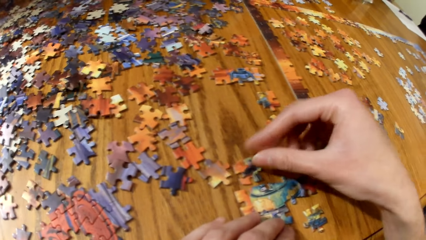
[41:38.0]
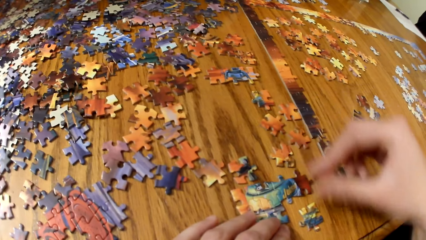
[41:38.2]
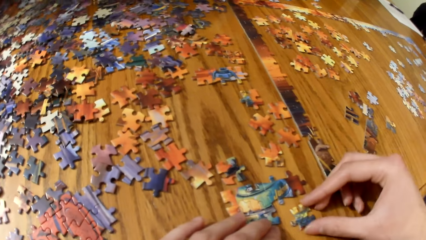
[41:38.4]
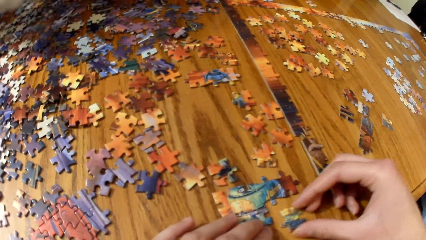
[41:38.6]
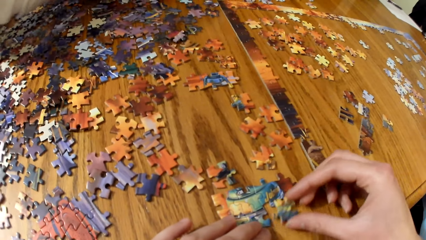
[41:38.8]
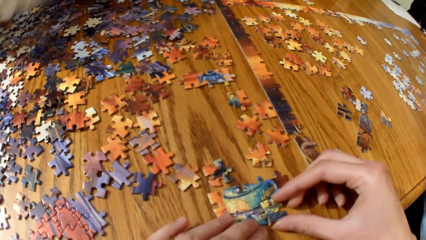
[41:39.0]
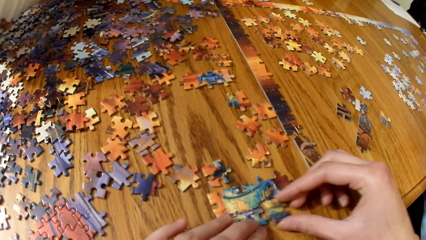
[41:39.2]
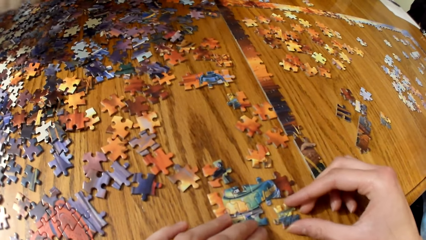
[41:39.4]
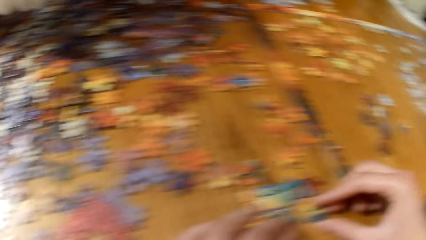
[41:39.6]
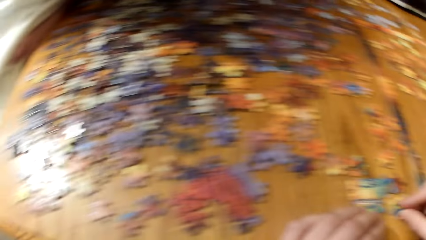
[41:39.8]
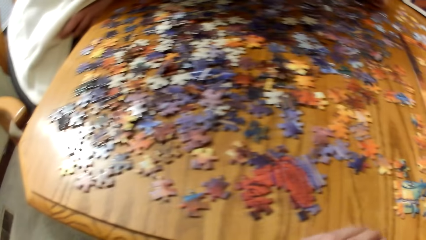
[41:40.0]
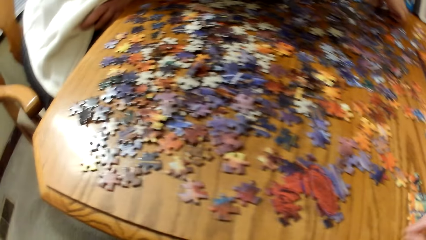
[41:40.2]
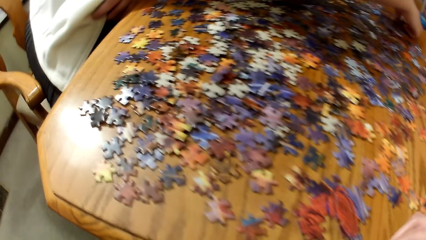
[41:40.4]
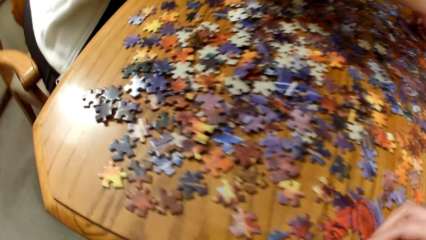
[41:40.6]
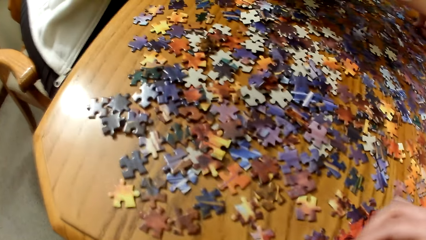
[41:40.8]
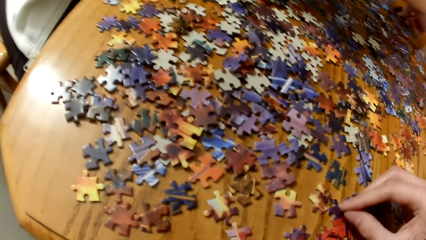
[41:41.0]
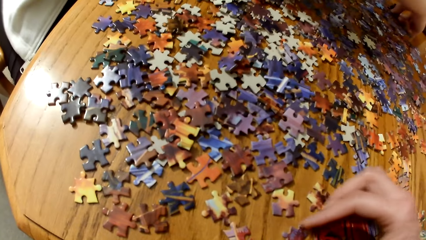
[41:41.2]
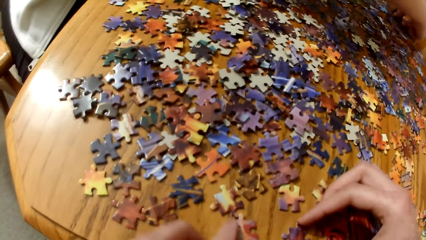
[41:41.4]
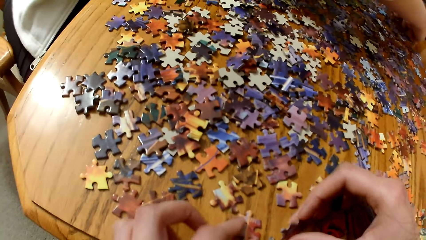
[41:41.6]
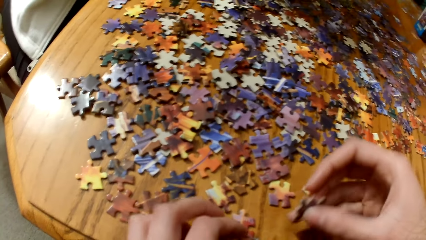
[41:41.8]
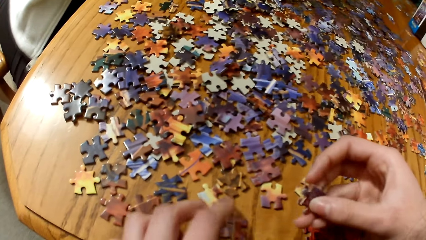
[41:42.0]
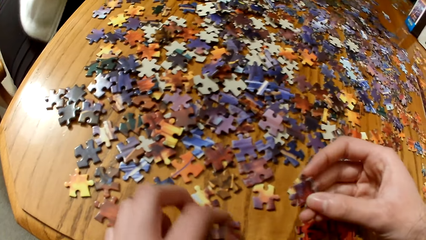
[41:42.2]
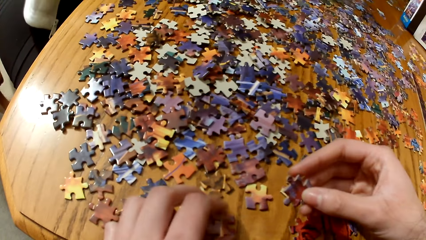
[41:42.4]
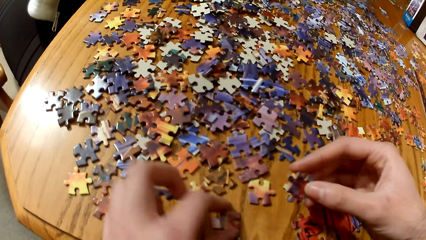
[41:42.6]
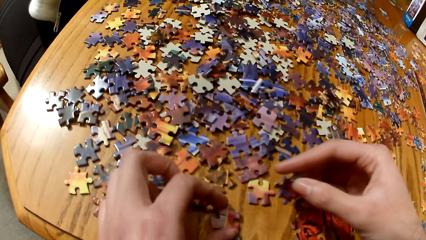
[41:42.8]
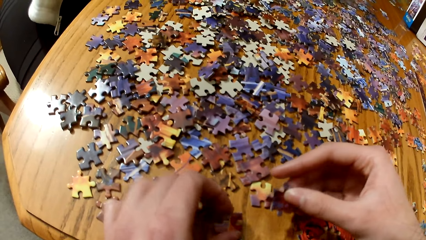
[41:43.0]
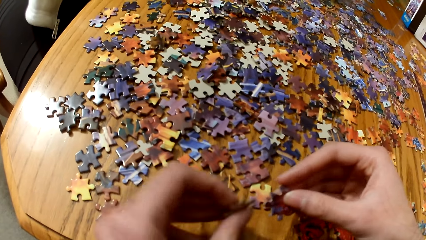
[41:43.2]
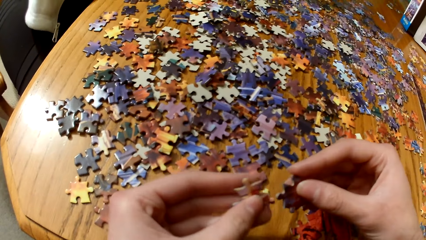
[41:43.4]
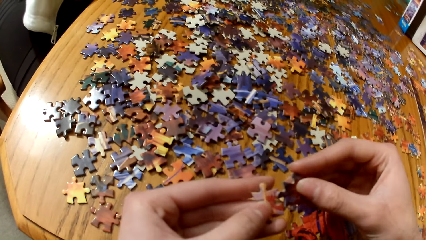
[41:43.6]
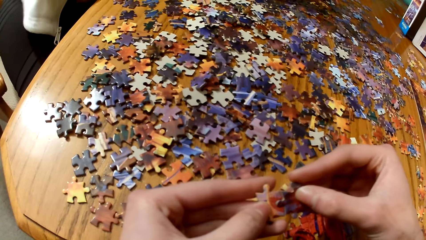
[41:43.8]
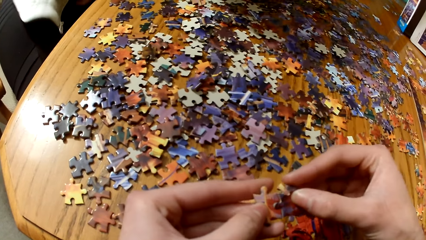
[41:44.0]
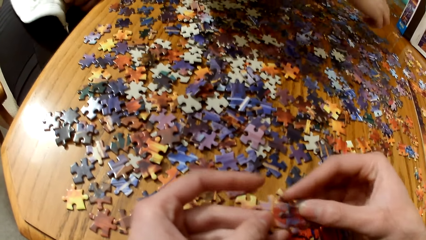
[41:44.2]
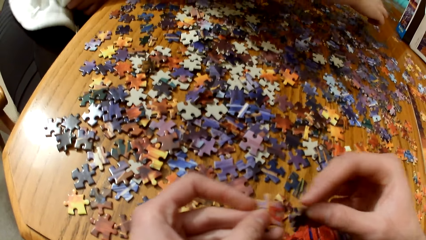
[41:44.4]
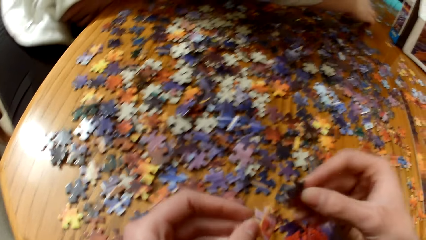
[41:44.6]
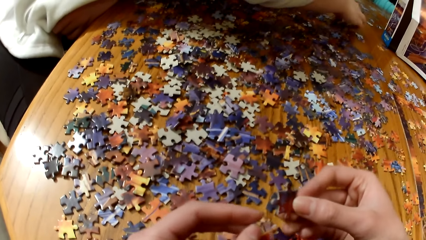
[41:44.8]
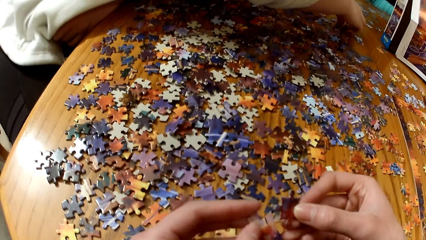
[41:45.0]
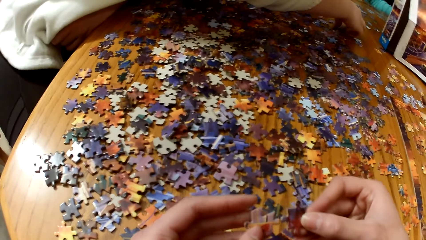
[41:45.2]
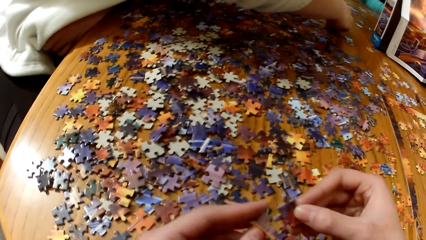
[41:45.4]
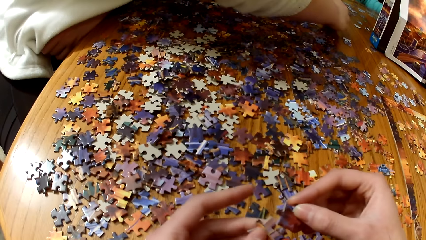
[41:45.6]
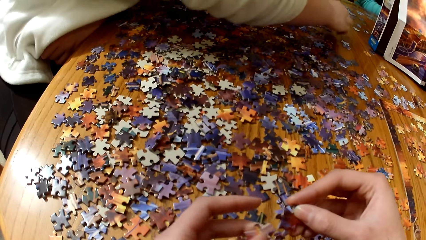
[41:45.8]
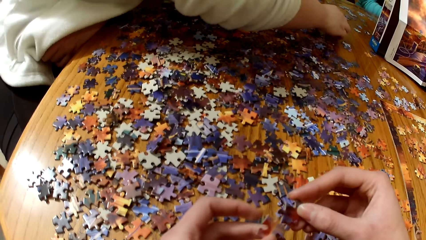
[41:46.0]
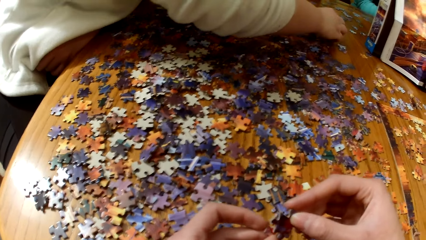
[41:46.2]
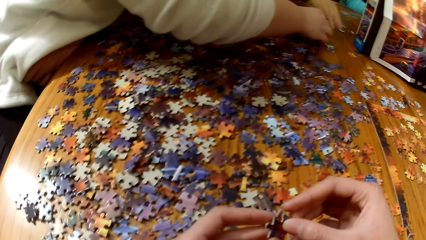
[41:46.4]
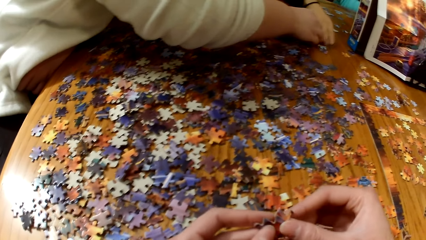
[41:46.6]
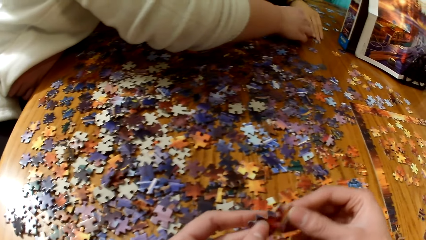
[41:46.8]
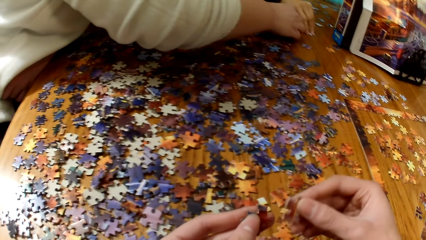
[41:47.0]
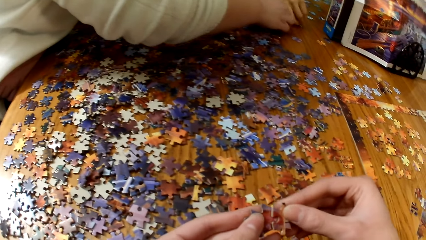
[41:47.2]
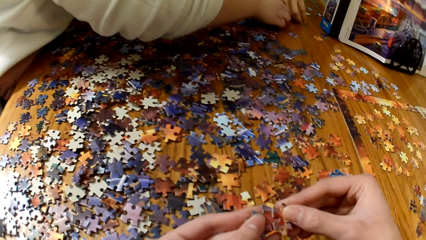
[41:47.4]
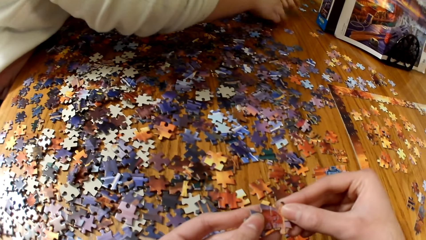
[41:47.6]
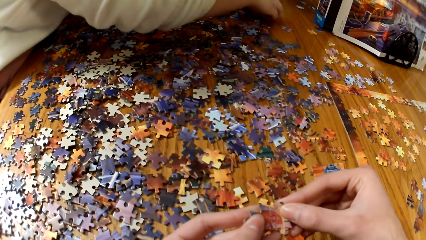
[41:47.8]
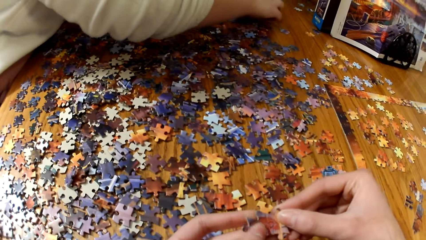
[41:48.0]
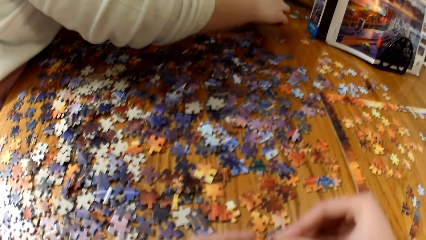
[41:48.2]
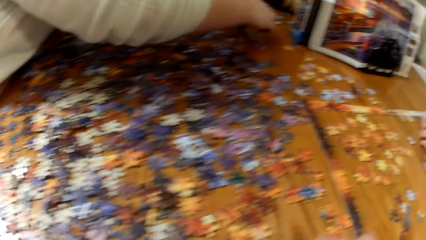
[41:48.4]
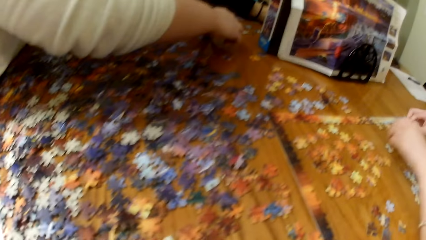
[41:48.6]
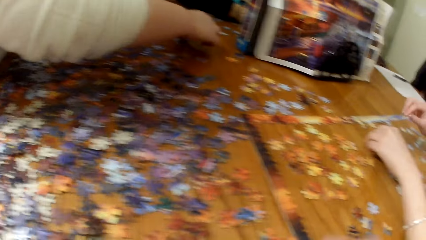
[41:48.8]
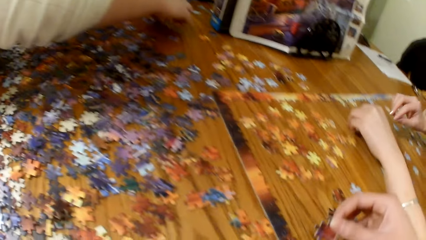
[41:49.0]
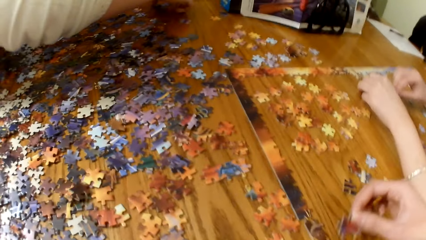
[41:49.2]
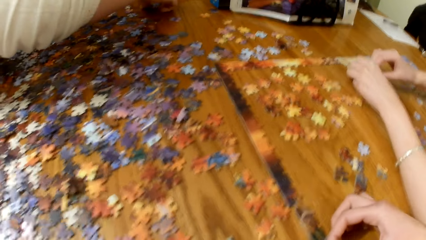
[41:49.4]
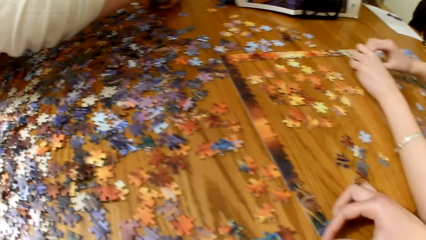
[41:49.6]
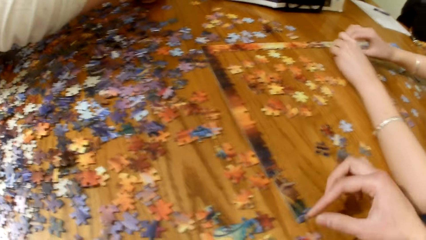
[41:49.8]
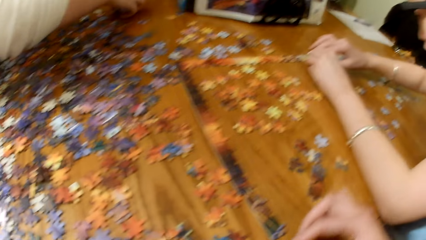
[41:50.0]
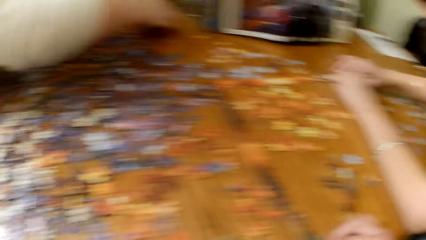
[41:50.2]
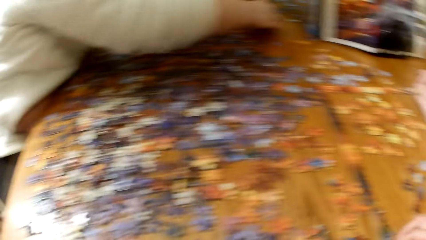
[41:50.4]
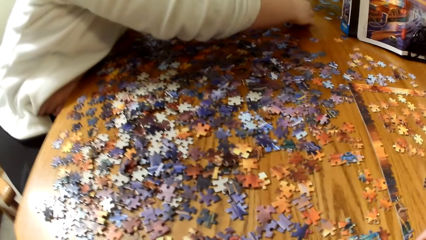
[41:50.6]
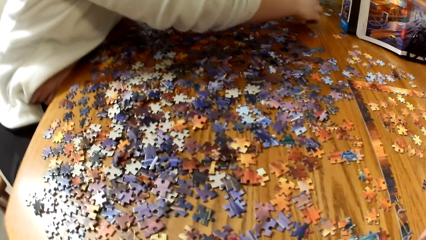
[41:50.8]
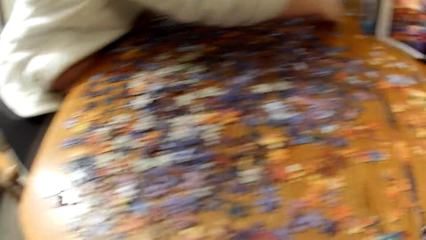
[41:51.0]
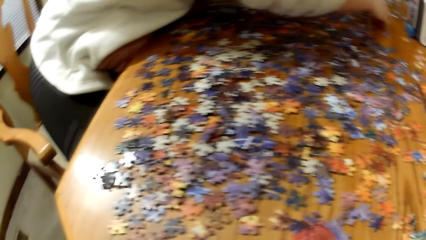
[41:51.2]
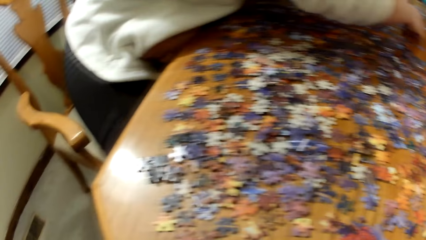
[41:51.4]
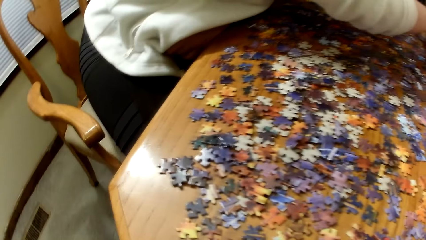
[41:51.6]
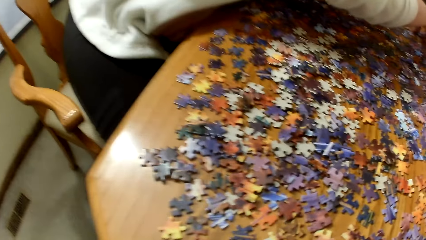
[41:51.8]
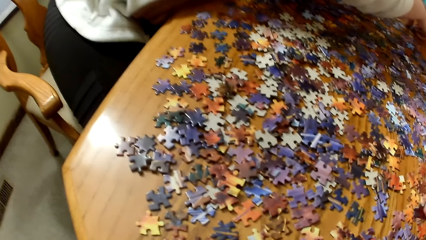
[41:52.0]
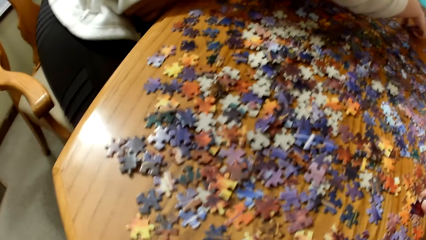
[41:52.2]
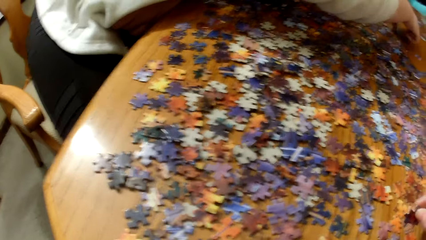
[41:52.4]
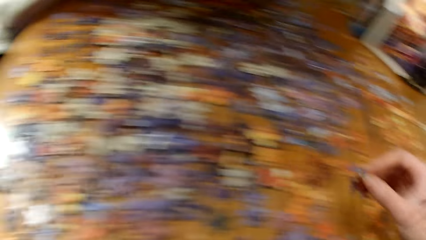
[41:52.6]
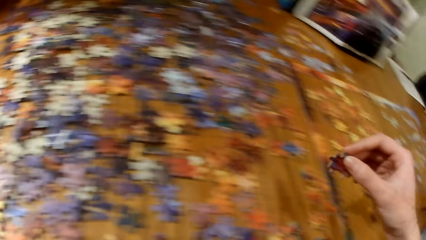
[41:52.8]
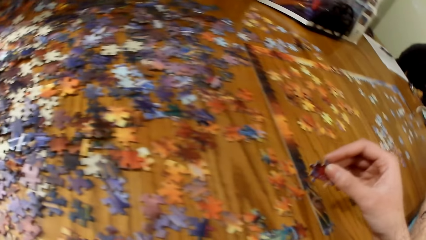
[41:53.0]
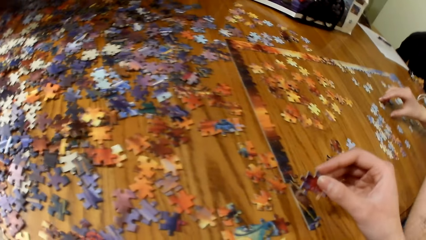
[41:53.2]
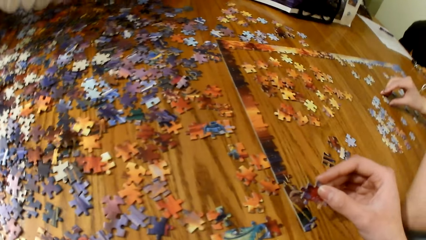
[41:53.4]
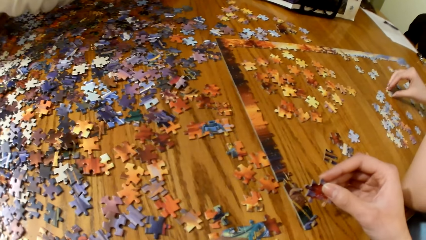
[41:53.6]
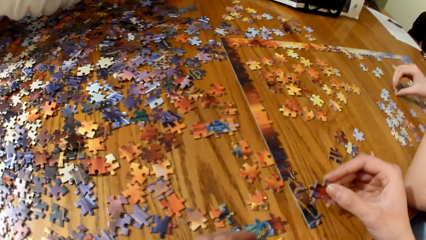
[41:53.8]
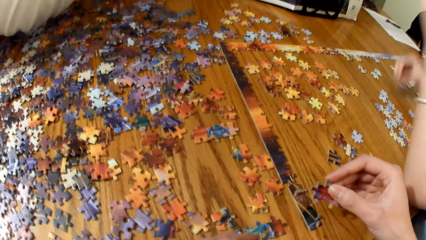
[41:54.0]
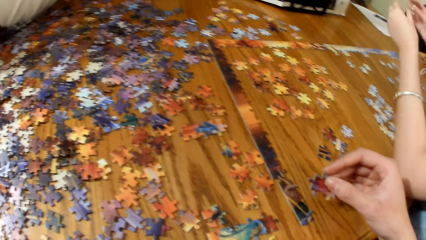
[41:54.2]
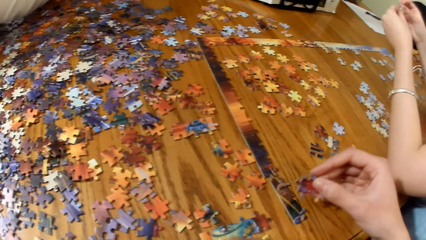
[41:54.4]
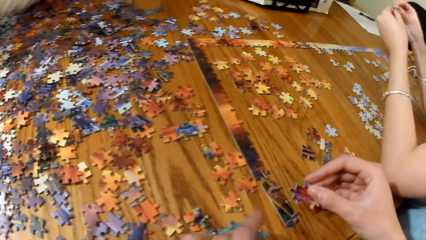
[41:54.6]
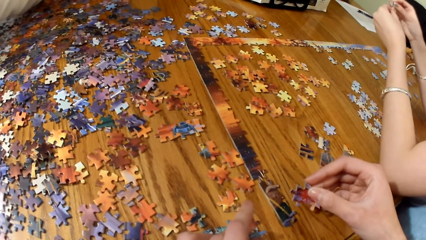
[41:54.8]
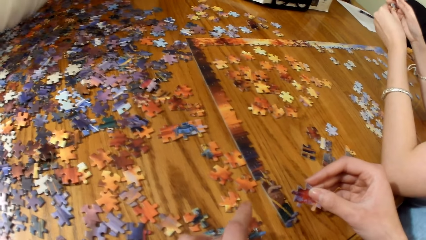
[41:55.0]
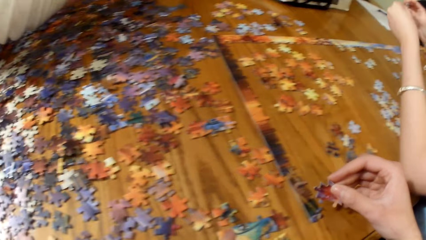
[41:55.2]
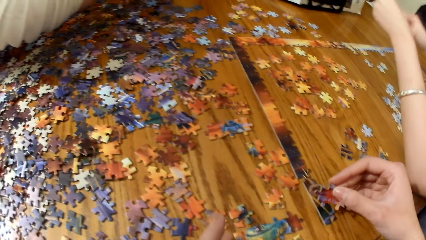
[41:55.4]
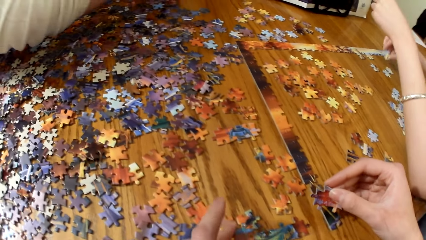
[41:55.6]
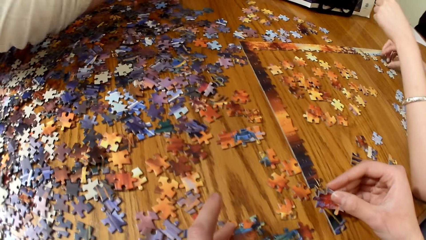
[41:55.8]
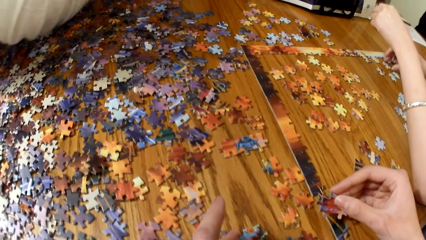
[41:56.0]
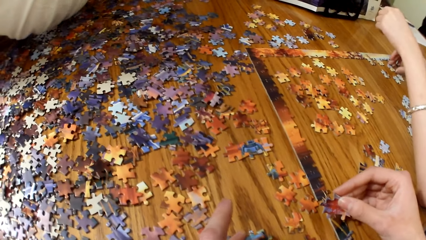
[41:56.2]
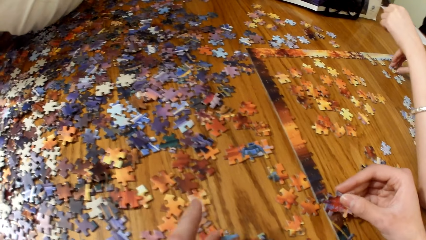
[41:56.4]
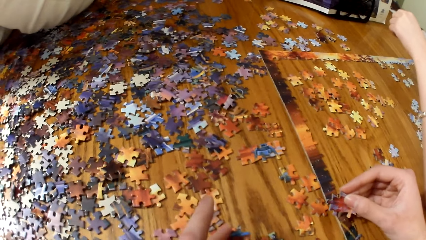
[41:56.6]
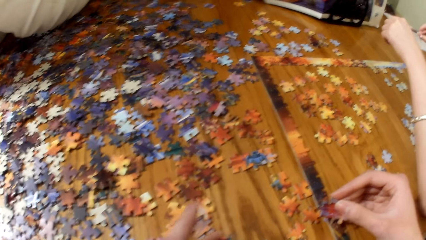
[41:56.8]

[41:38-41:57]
The camera wearer picks puzzle pieces from the table. They play the jigsaw puzzle. They hold the puzzle piece.
